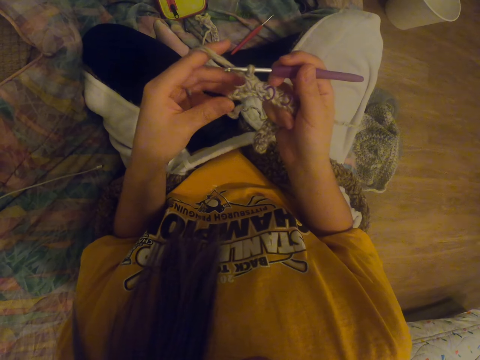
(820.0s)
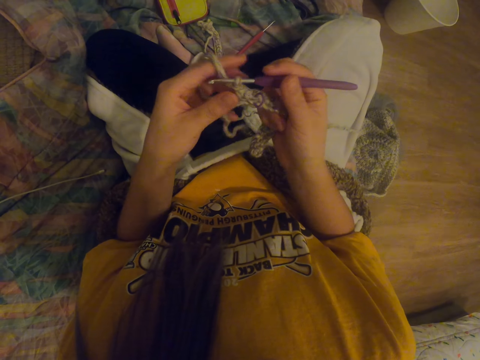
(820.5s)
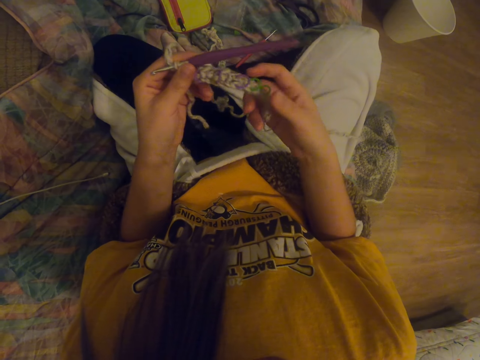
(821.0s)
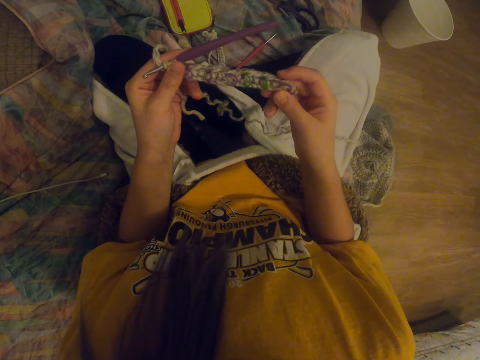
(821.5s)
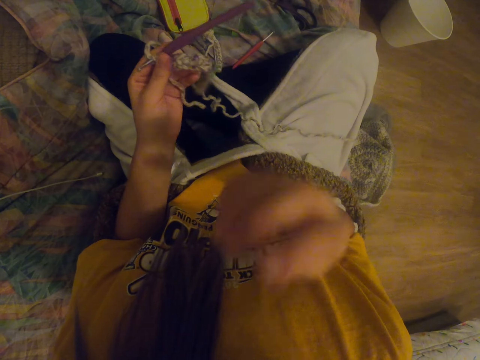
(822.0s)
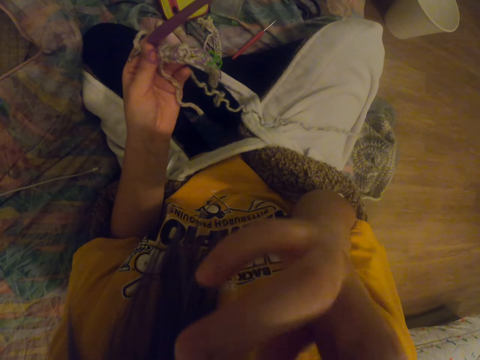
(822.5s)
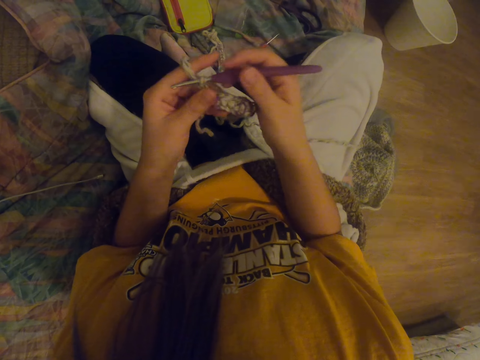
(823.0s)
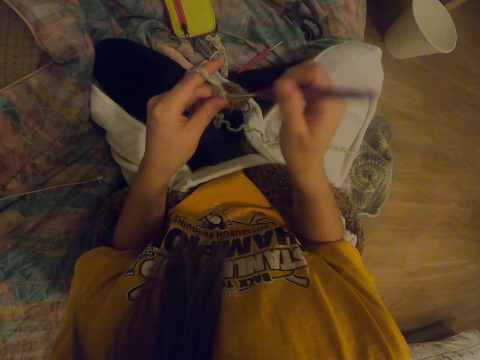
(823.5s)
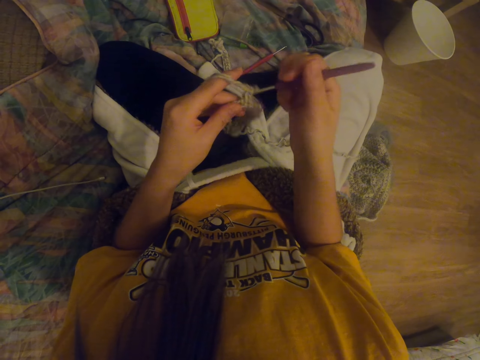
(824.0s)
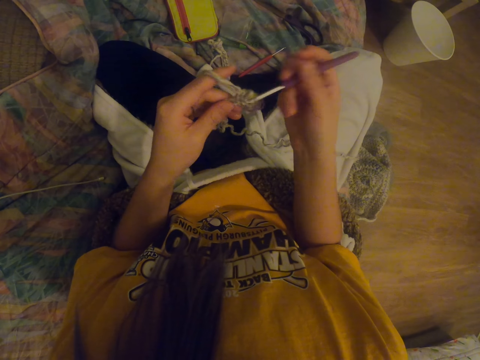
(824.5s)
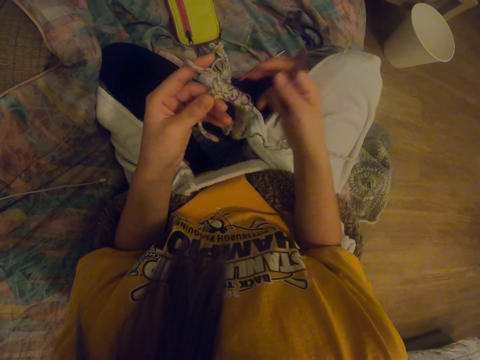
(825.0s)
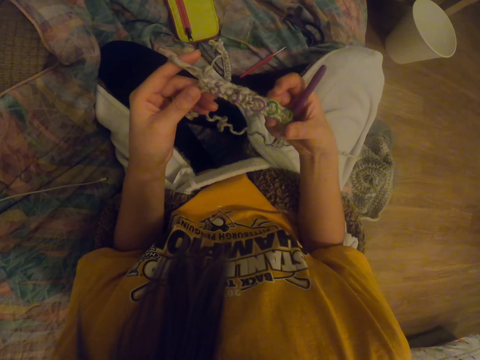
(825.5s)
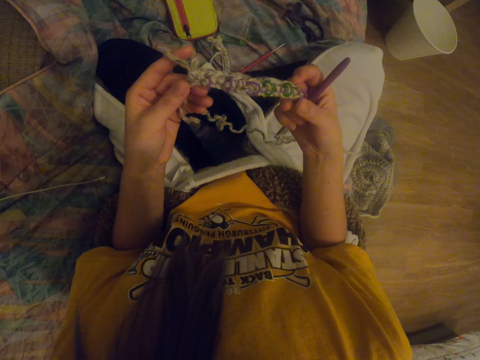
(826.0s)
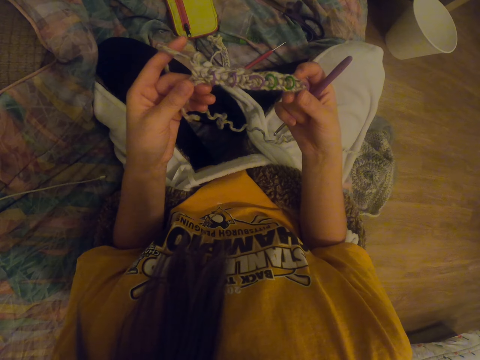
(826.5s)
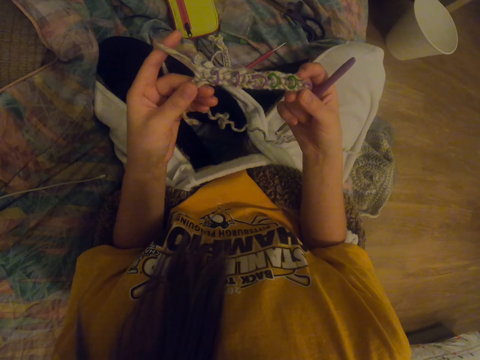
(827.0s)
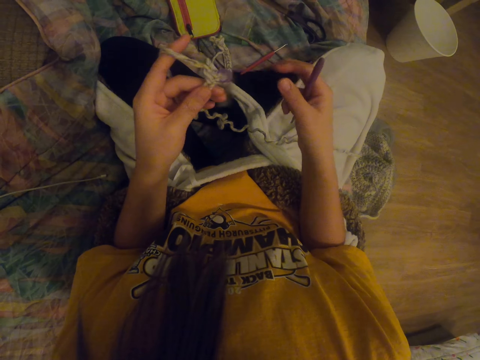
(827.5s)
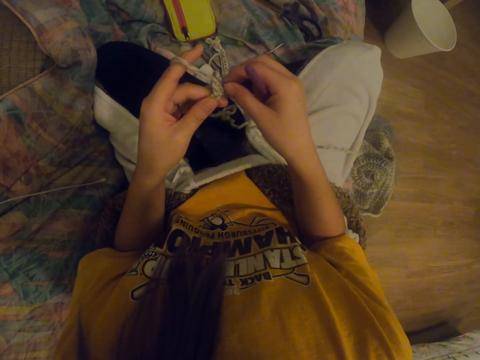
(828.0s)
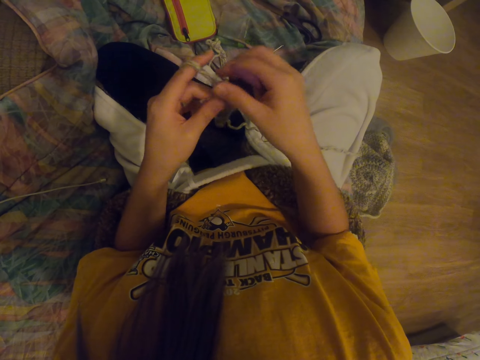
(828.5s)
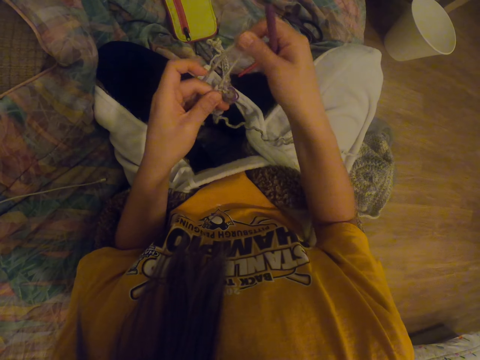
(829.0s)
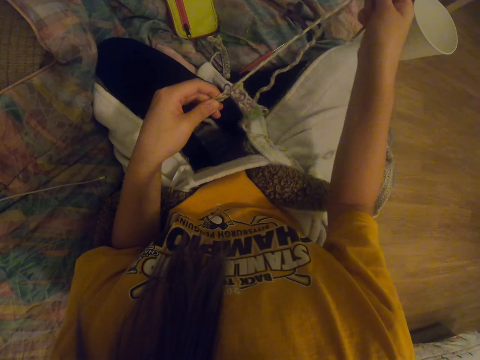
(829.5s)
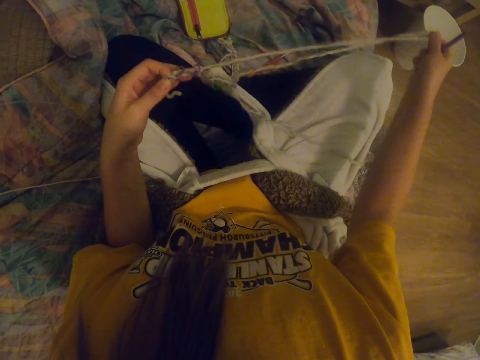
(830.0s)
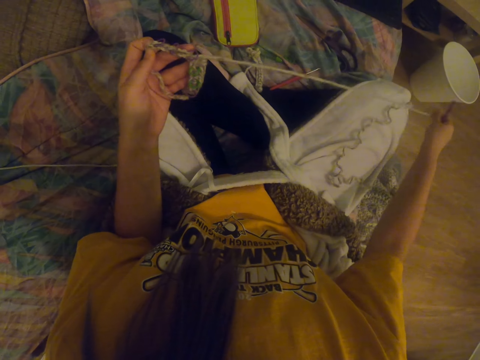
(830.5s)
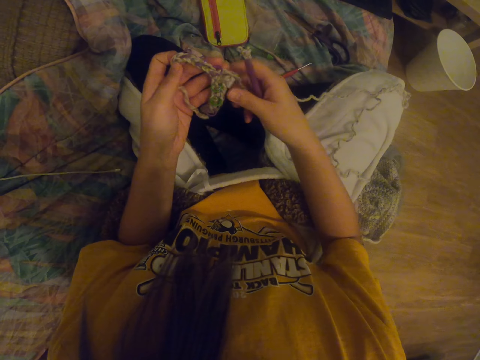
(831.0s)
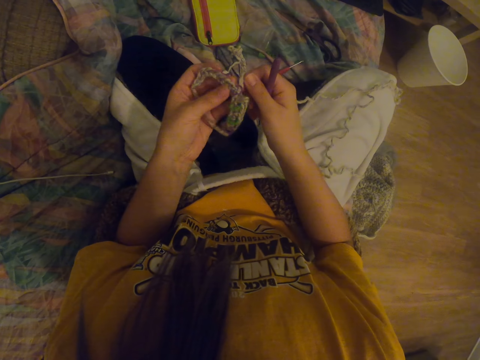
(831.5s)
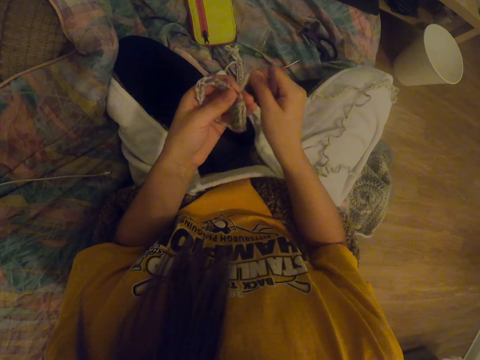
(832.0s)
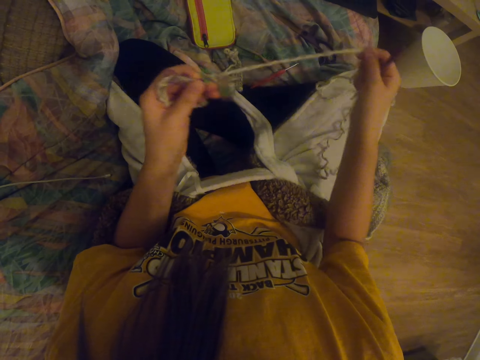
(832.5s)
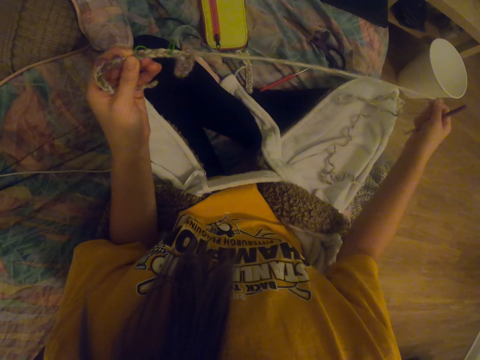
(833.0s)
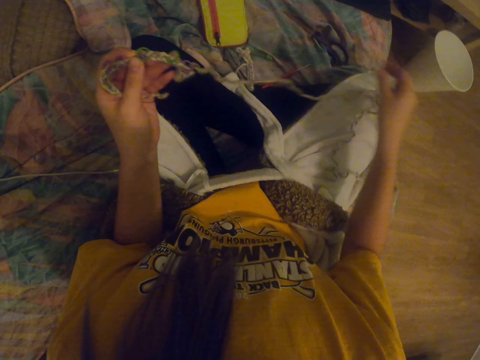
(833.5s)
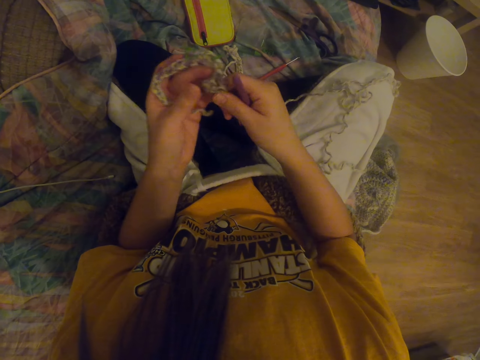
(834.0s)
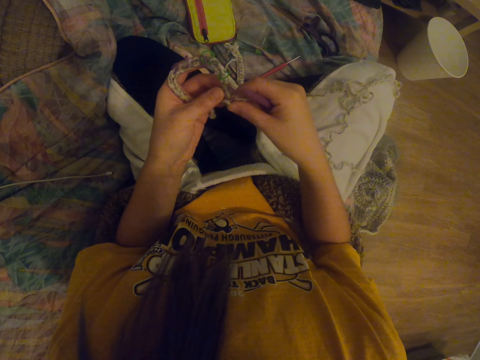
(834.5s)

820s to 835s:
The camera wearer holds a fabric with a hand. She touches her nose. She removes a crochet hook from the fabric. She stretches the crochet cloth. She stares at the garment. She holds a rubber band in the cloth. She unknits the garment. She stretches the cloth thread.

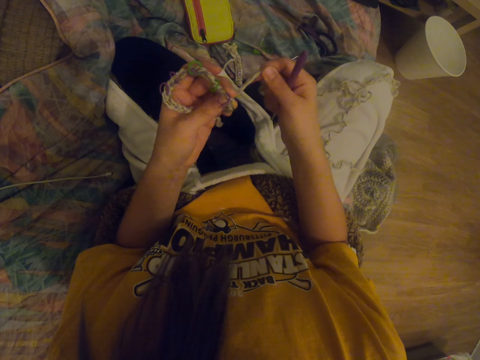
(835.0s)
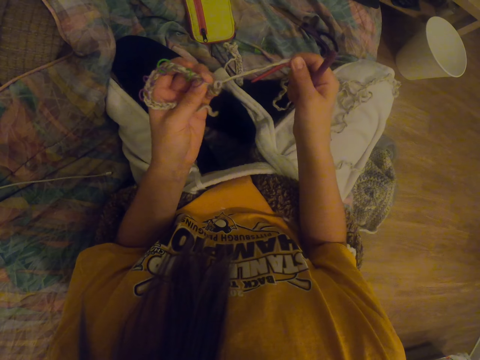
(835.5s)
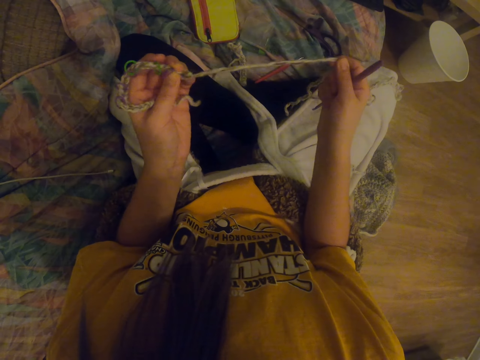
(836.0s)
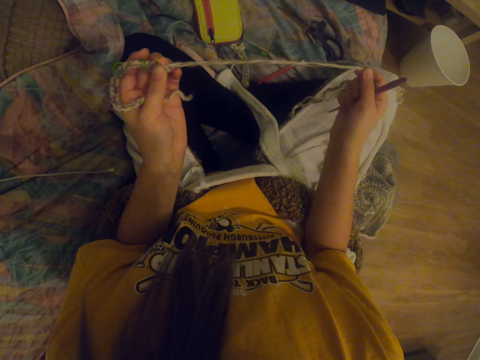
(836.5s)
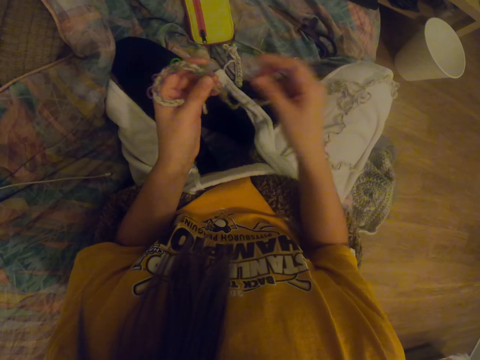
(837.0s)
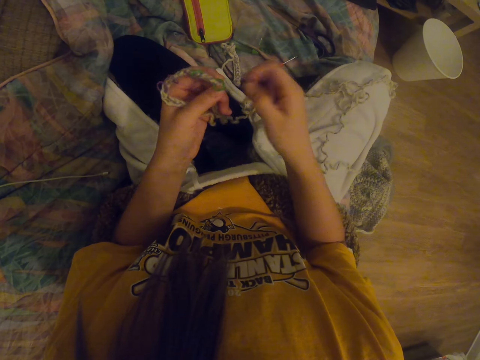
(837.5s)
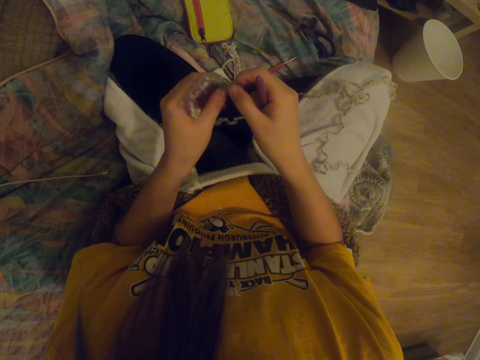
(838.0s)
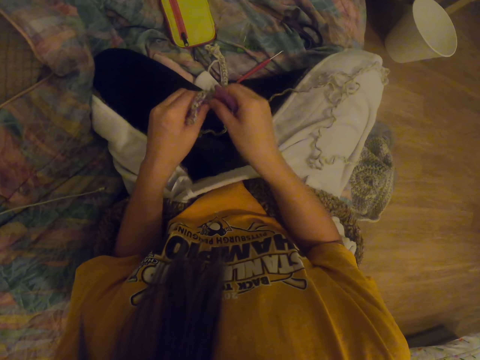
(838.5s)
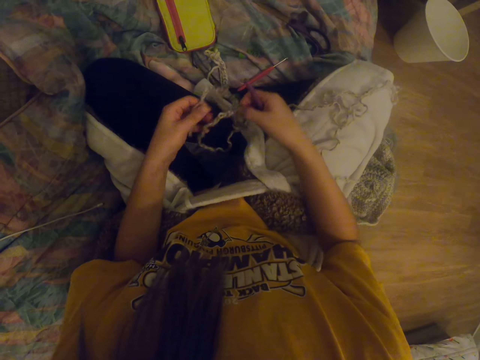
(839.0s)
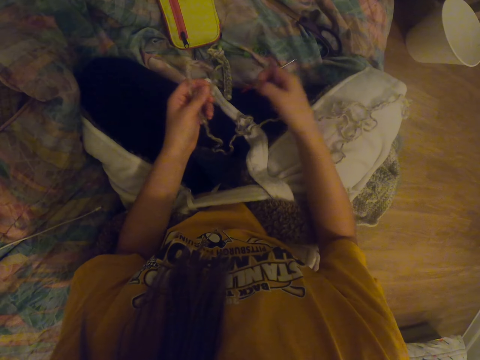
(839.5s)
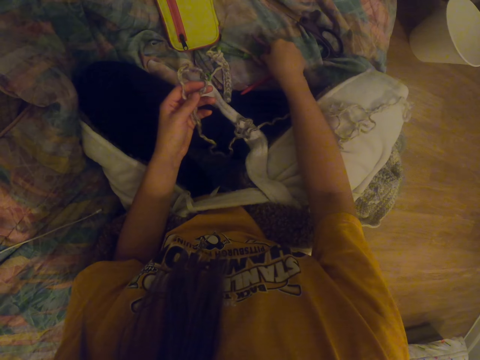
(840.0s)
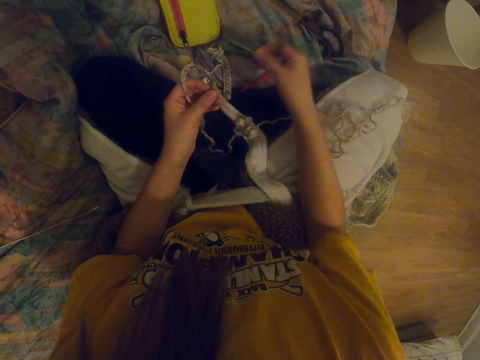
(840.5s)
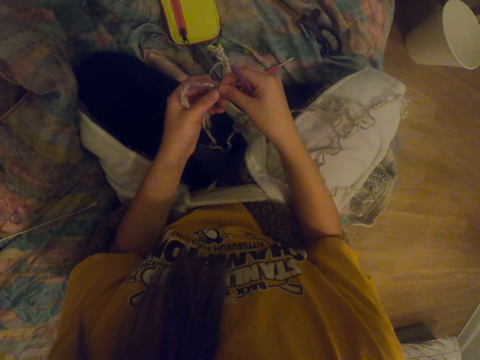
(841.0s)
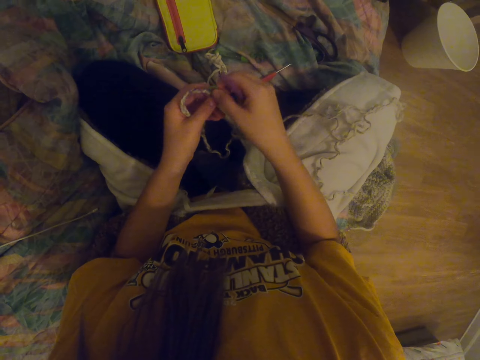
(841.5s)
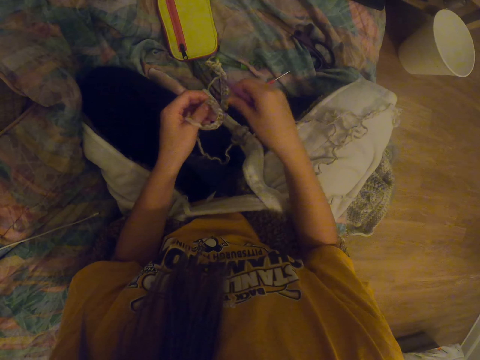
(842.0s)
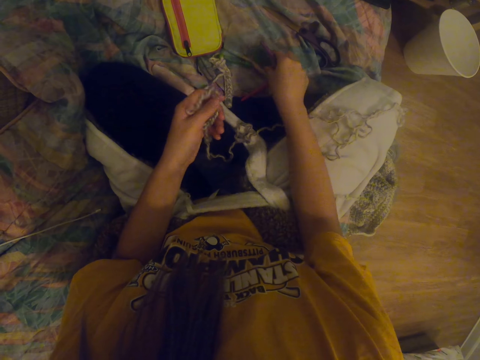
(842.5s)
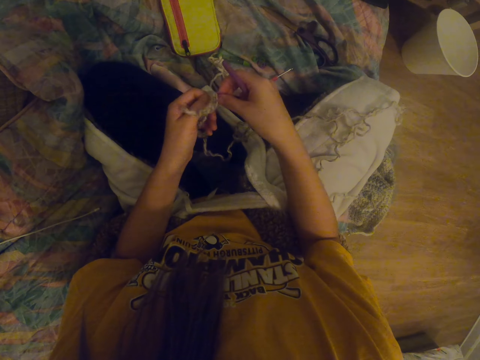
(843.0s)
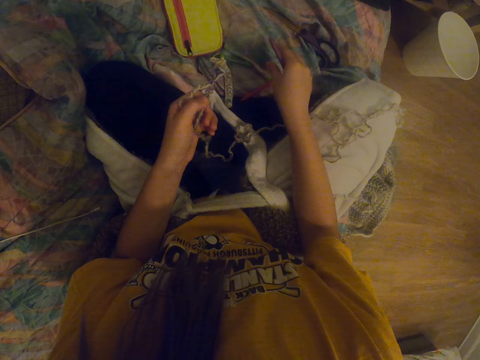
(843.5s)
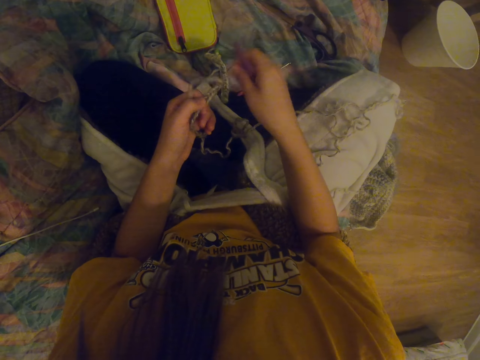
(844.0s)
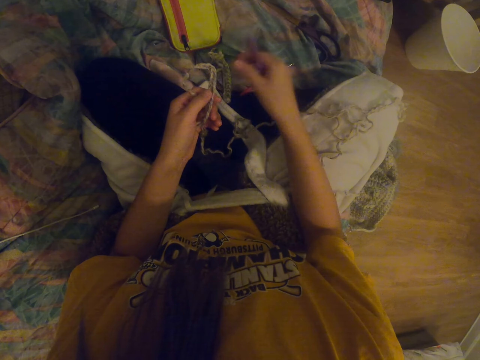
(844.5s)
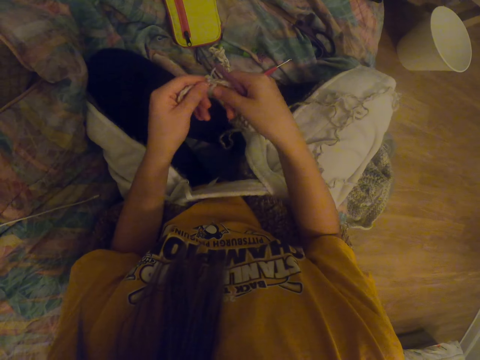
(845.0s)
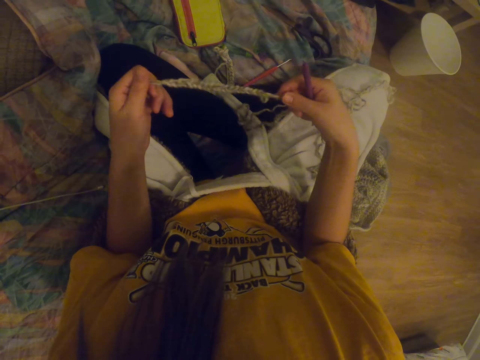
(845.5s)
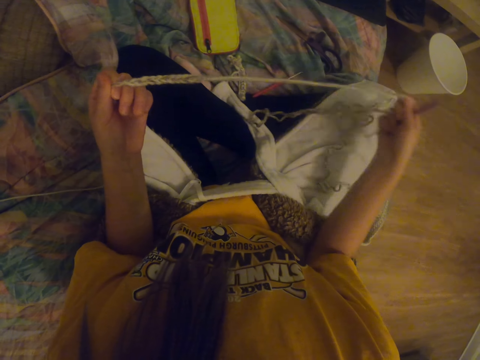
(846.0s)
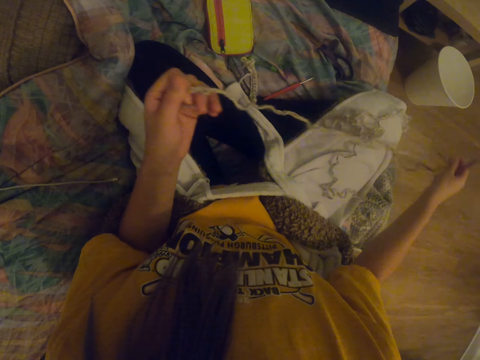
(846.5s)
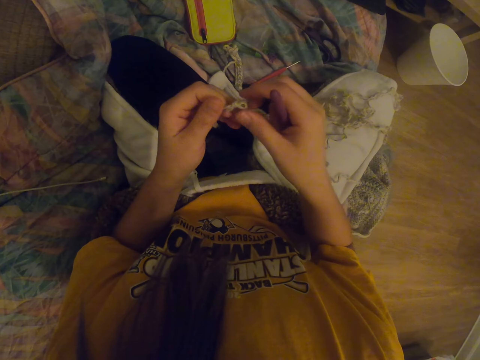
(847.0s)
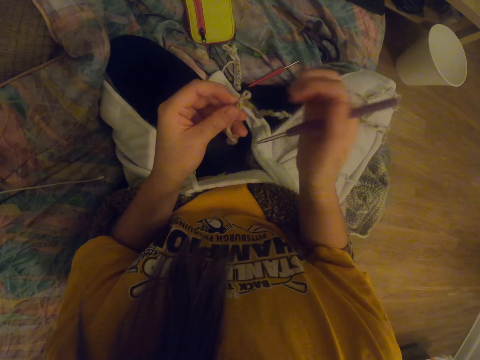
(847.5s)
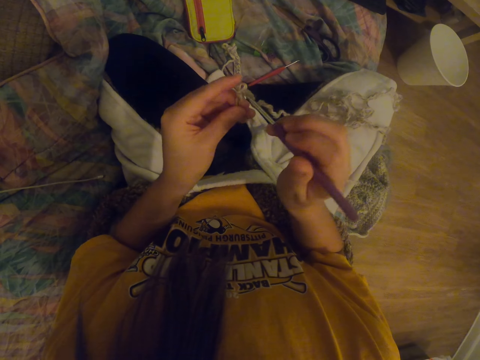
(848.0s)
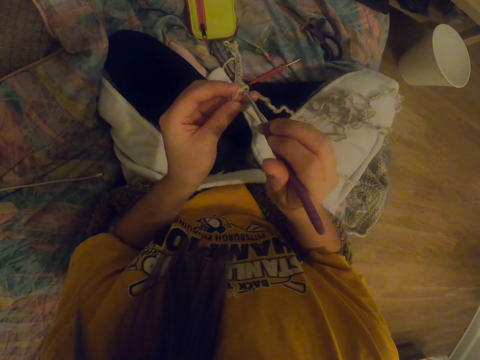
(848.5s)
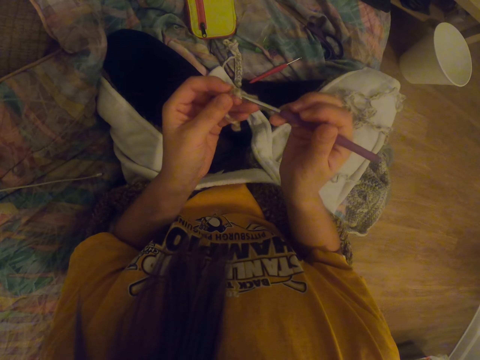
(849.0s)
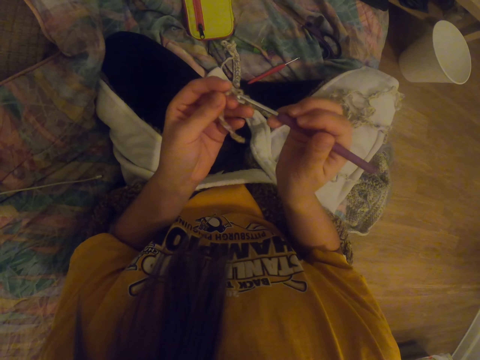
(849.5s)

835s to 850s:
The camera wearer pulls a rubber band from the cloth. They drop the rubber band on the mat. They pull other rubber bands from the cloth. They drop the rubber bands on the mat. They pull a rubber band from the cloth and drop the rubber band on the mat. They pull a rubber band from the cloth and drop the rubber band on the mat. They stretch the cloth thread. They unknit the garment. They knit the cloth with a crochet needle.
